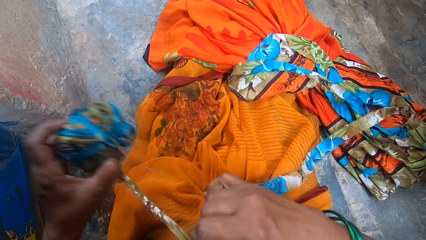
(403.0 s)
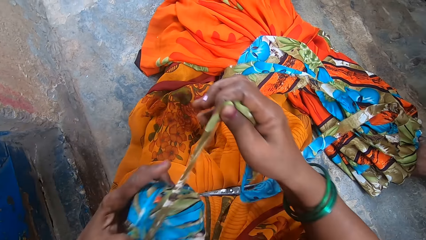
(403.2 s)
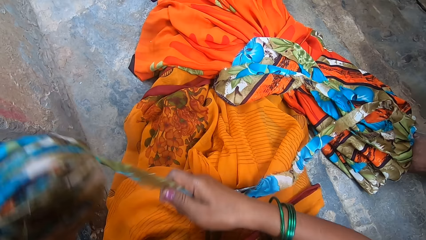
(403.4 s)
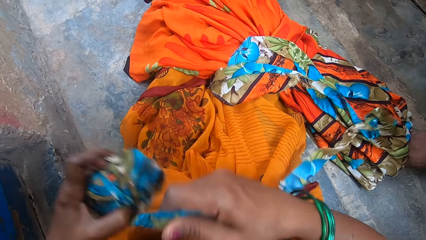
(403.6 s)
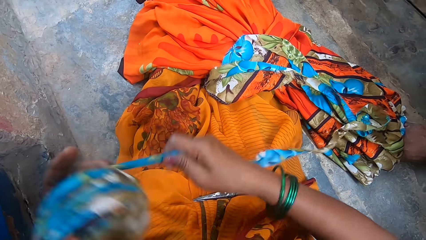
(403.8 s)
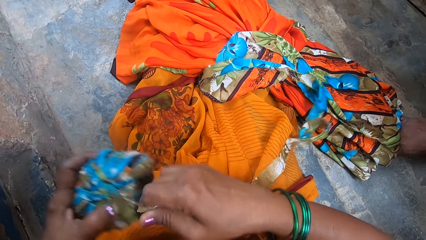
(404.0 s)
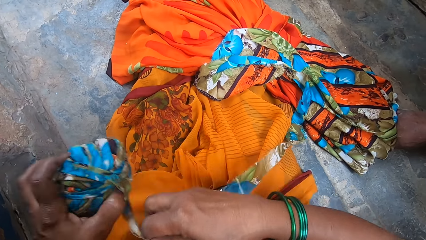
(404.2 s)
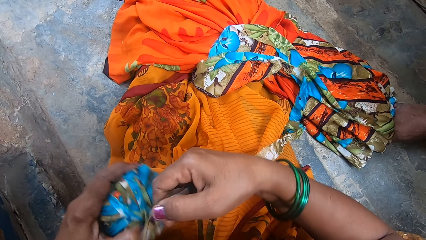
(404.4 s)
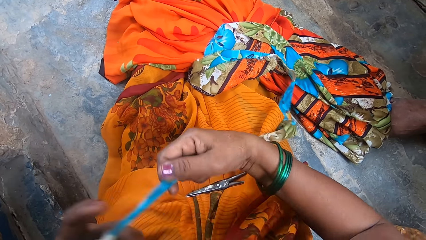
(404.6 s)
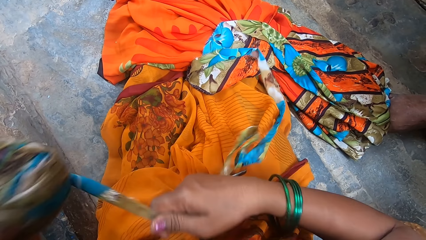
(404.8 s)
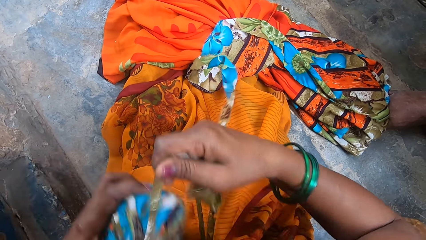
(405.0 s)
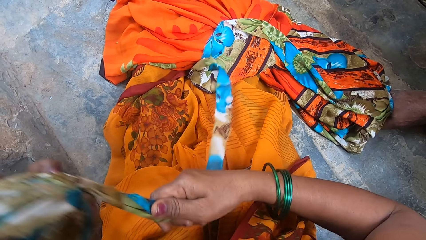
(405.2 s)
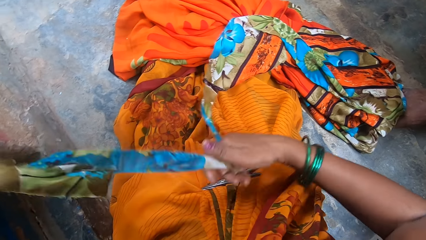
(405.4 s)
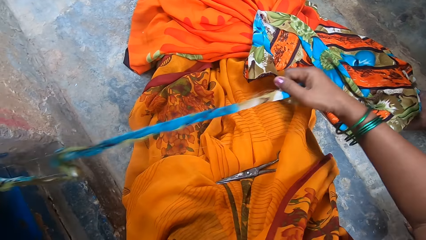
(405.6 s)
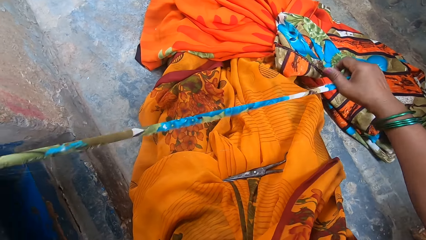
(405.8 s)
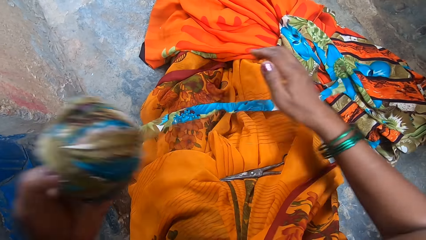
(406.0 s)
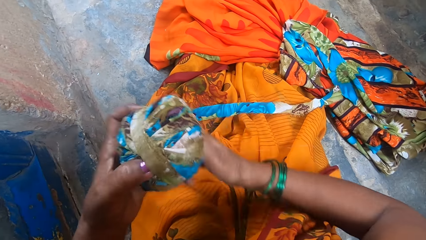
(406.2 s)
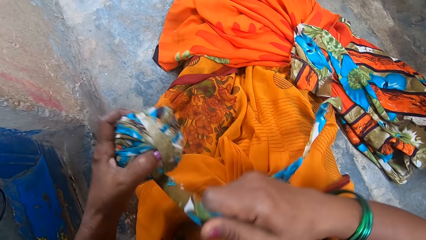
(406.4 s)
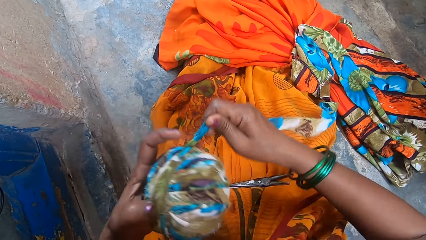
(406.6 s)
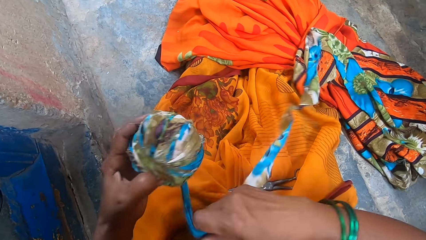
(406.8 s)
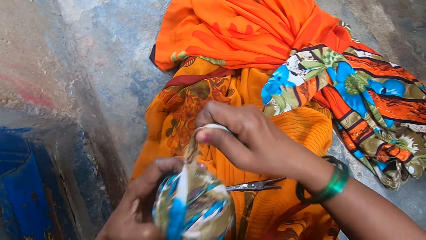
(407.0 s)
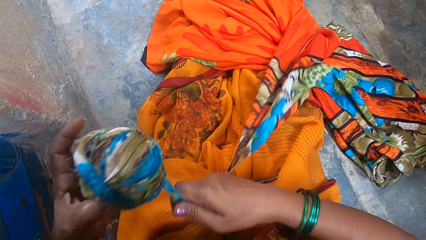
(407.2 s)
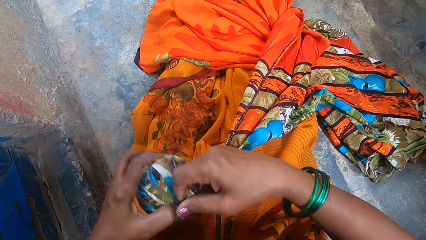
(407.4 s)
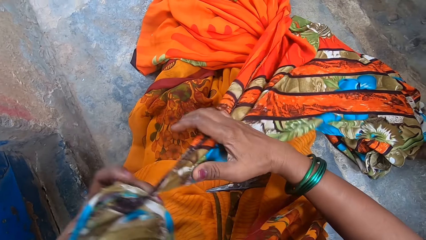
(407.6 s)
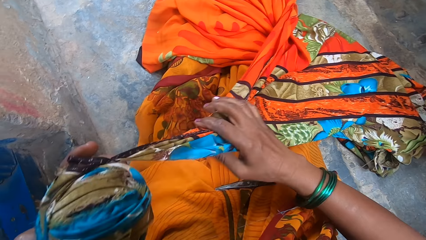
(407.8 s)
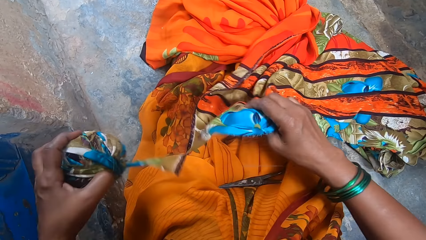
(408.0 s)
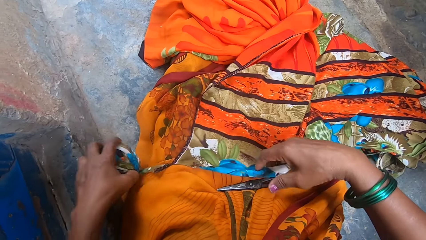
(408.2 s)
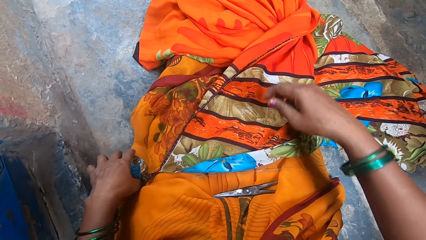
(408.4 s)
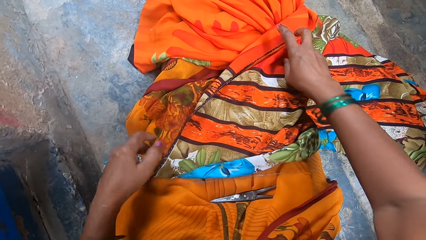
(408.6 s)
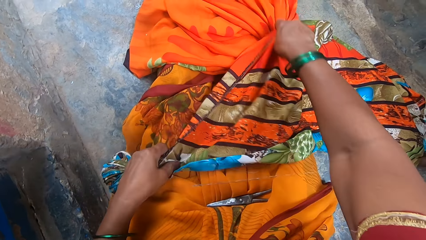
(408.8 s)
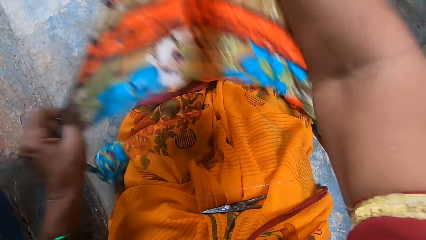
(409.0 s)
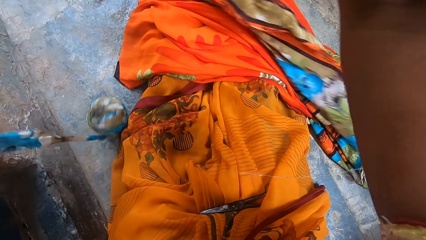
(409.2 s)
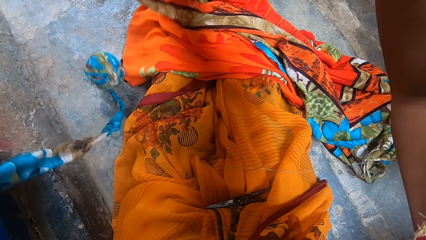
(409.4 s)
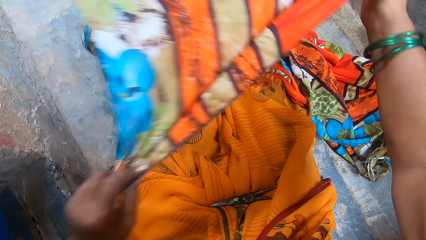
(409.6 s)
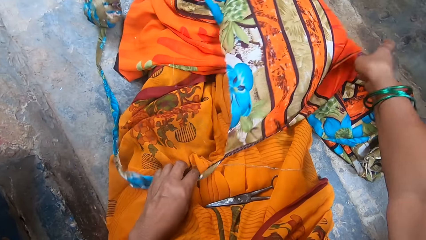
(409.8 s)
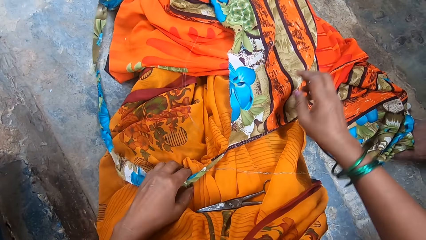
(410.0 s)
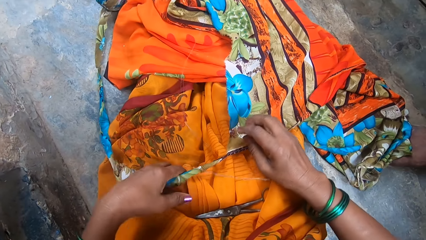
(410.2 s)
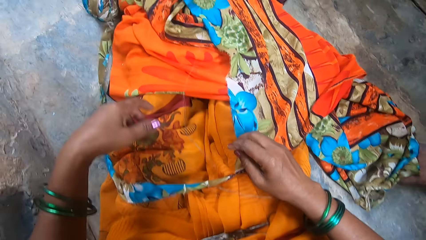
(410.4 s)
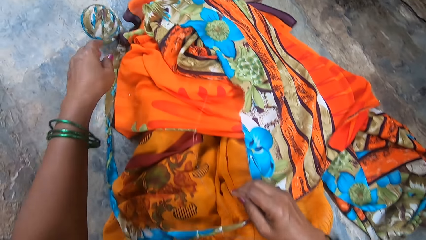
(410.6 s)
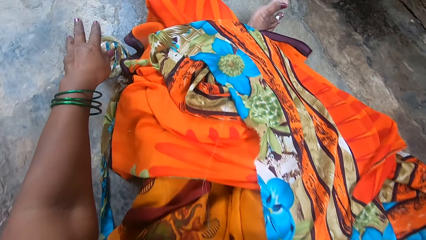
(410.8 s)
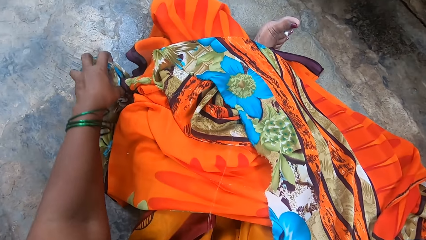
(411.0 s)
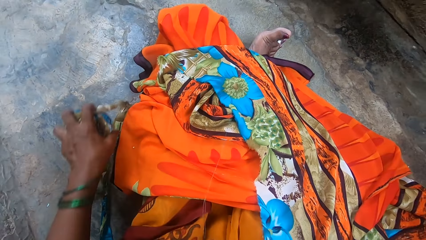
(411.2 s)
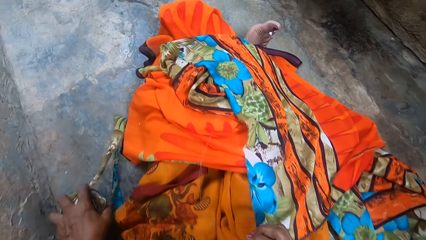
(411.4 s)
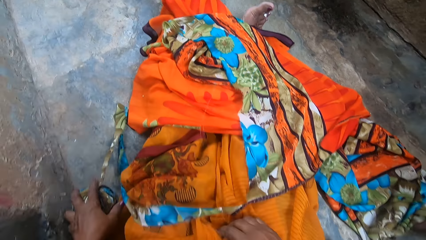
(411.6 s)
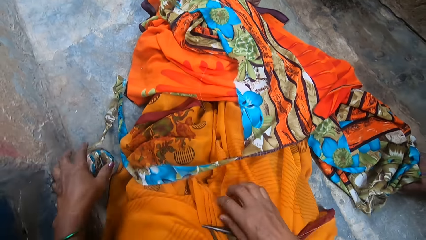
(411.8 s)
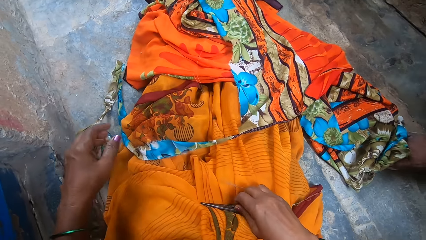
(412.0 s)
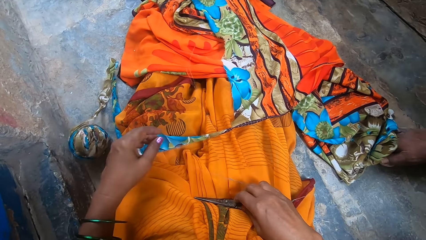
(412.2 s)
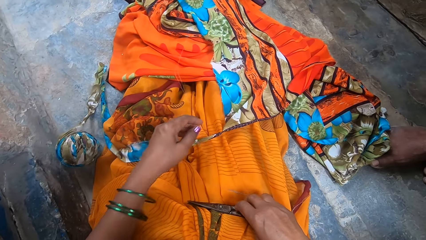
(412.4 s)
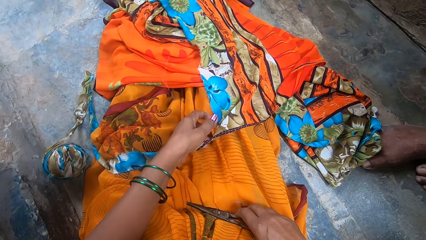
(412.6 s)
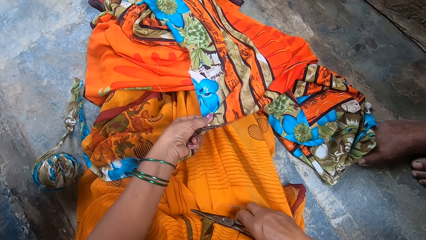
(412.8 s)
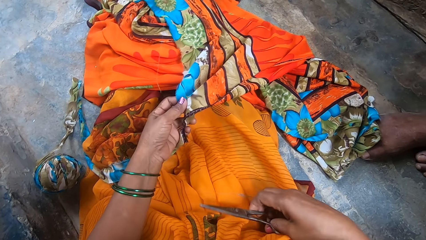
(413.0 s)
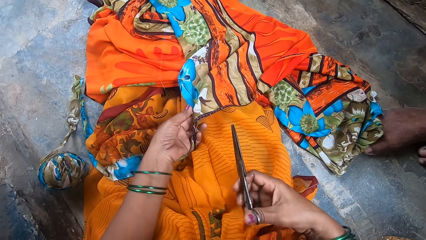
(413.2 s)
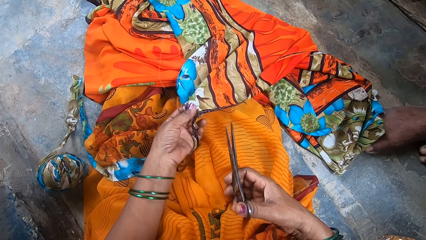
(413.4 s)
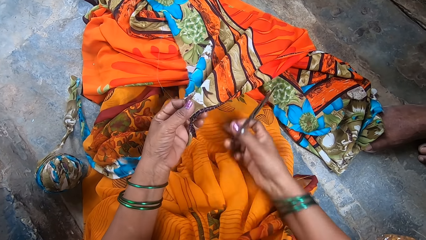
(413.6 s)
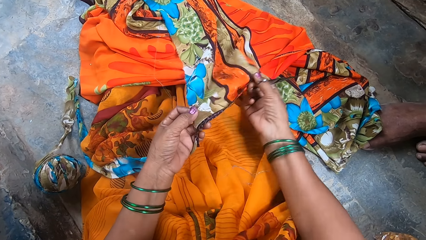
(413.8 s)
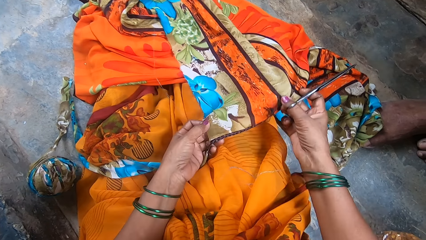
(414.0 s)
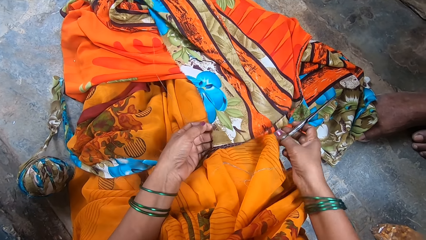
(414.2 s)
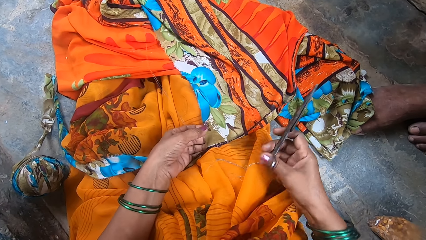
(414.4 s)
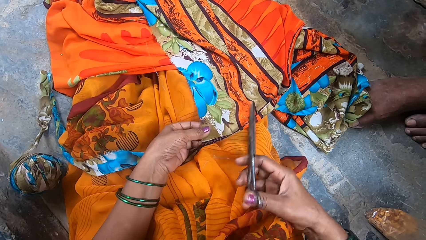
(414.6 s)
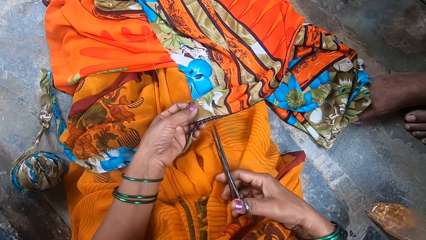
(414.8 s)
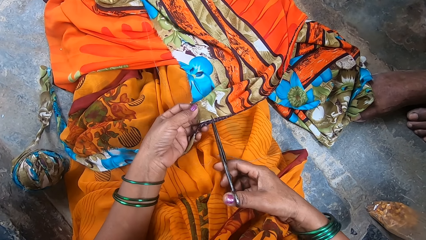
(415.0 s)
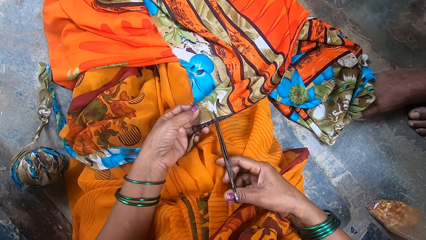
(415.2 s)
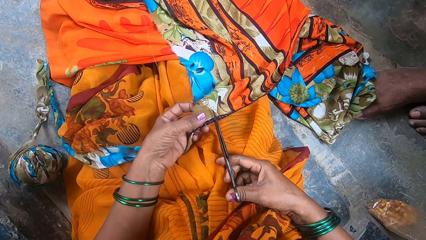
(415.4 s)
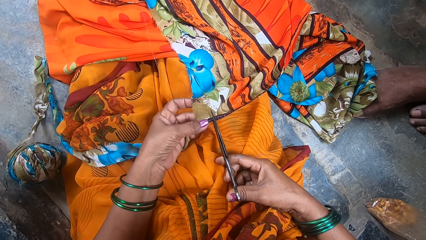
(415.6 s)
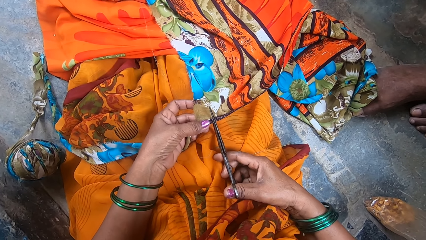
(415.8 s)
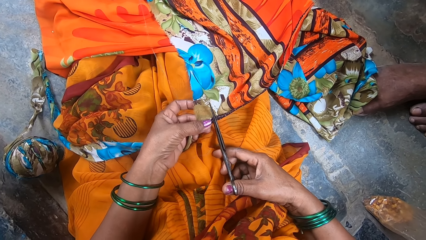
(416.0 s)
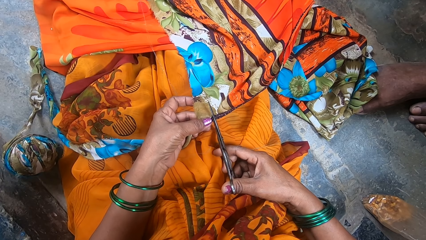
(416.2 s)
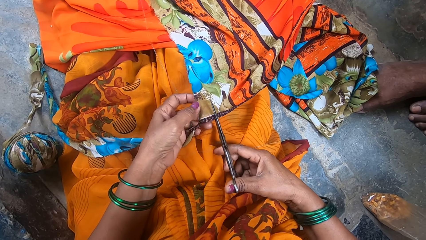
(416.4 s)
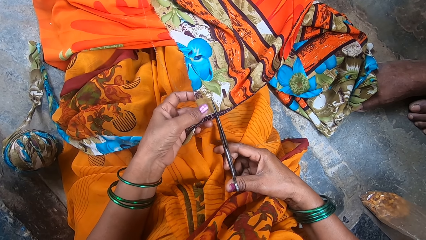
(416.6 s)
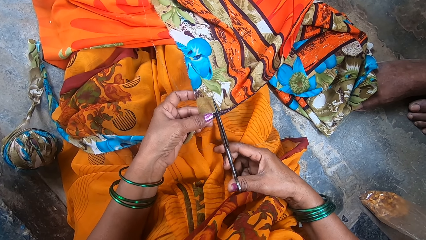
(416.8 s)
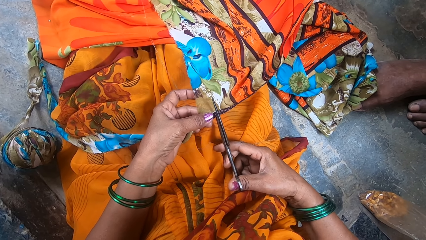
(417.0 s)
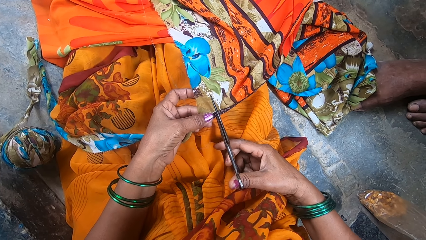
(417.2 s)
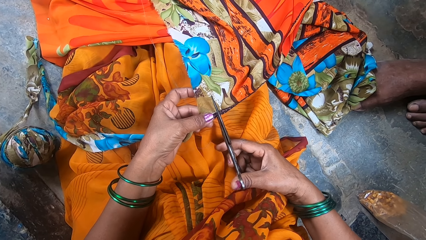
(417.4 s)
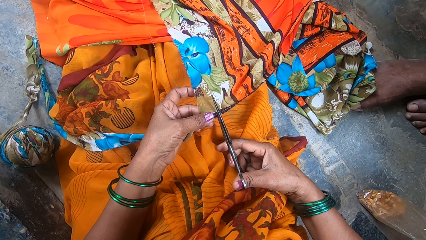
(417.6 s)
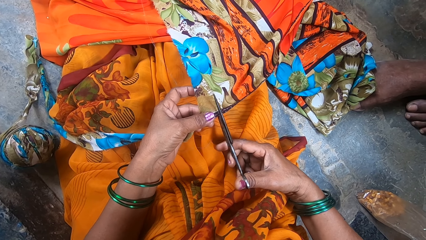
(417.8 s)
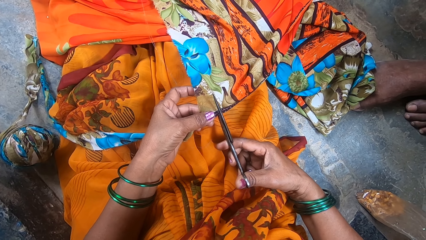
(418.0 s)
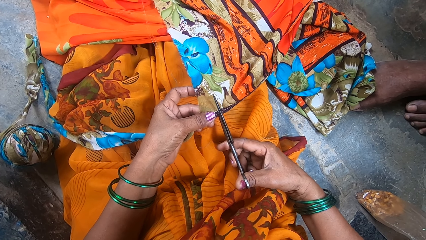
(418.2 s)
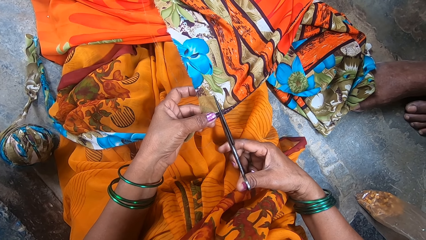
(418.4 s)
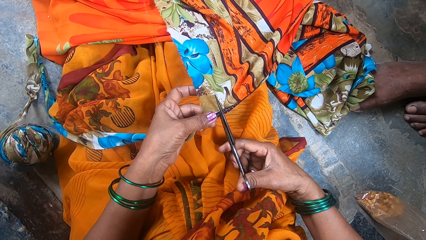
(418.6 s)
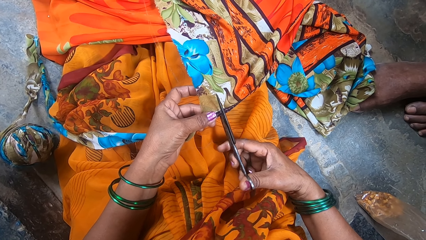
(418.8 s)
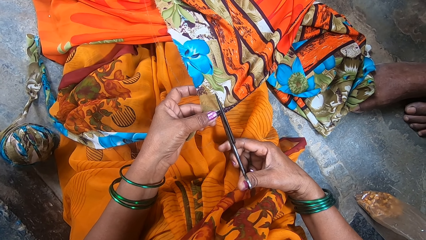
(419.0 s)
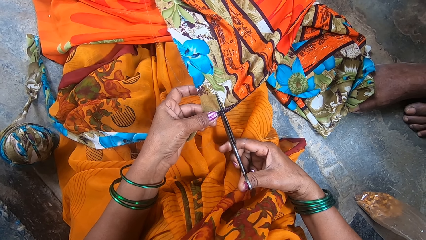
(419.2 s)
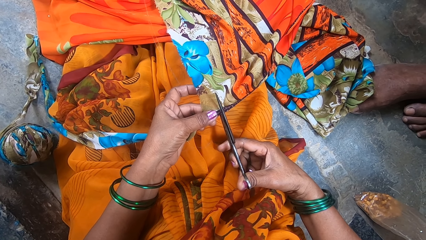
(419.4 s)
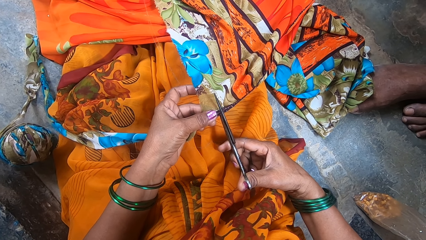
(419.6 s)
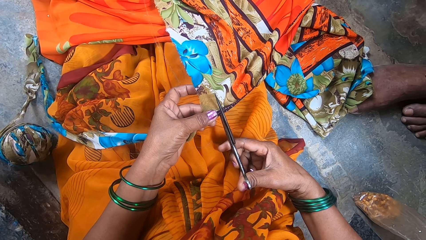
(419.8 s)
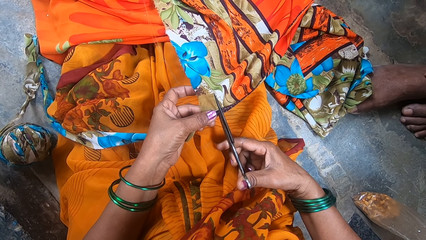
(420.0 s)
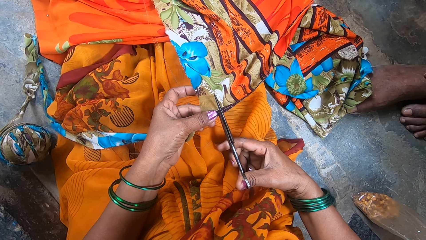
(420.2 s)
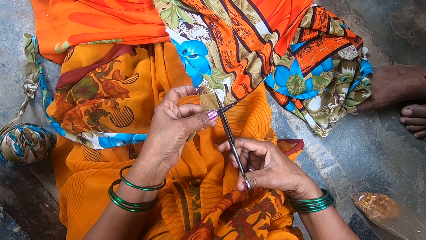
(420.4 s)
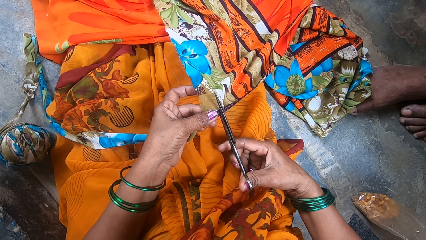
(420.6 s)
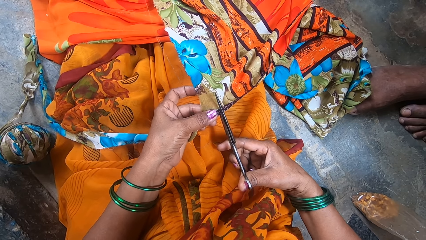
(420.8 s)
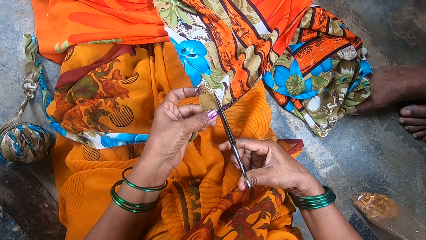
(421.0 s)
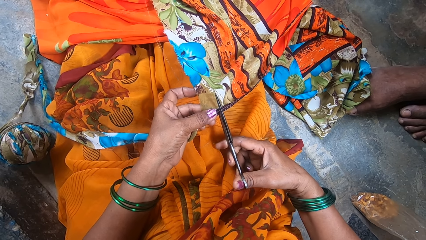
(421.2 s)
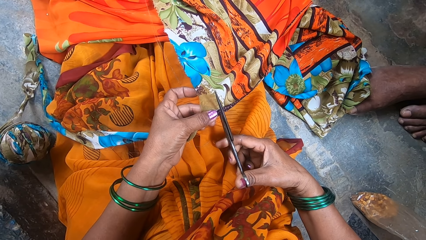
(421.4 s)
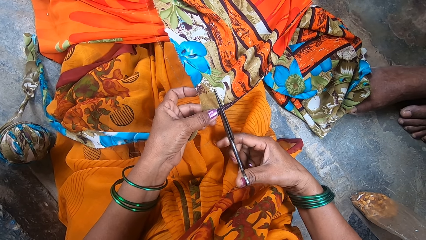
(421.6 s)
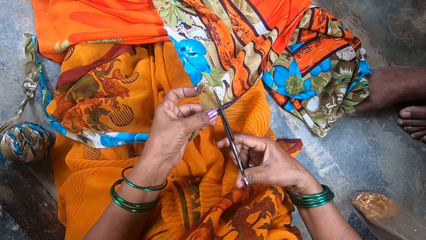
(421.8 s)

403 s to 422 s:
The camera wearer lifts the cloth. They pick the cloth roll. They pick a pair of scissors. They cut the cloth with the scissors.
